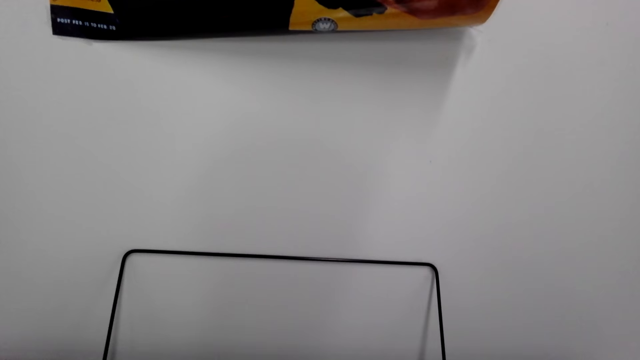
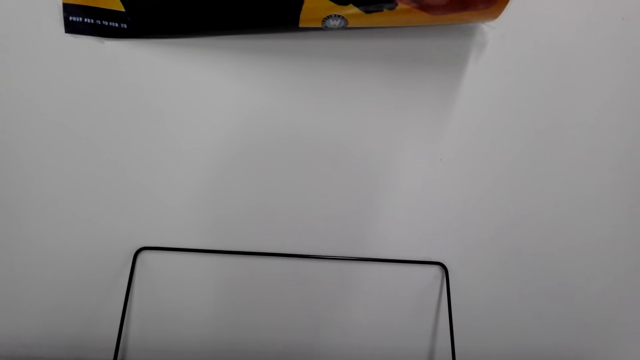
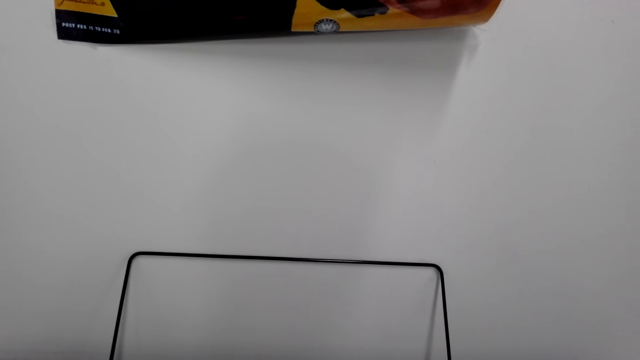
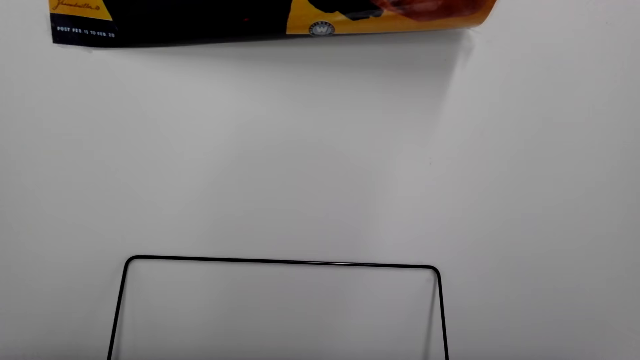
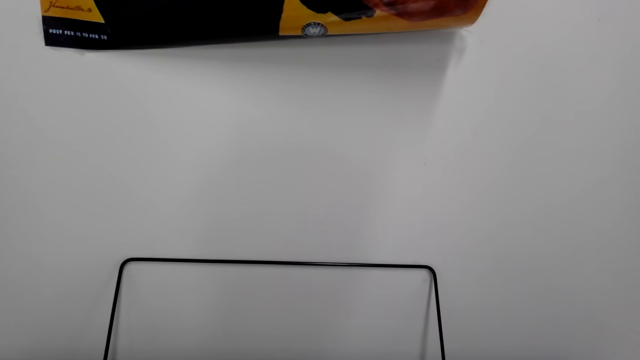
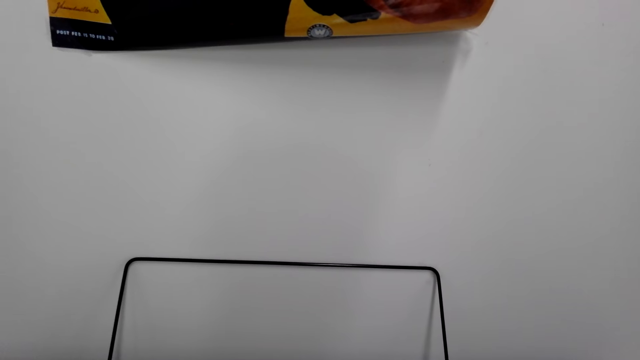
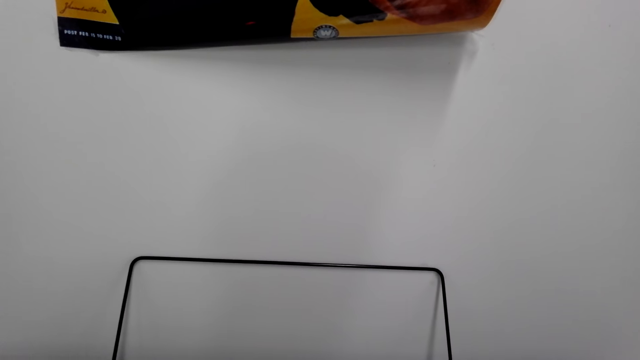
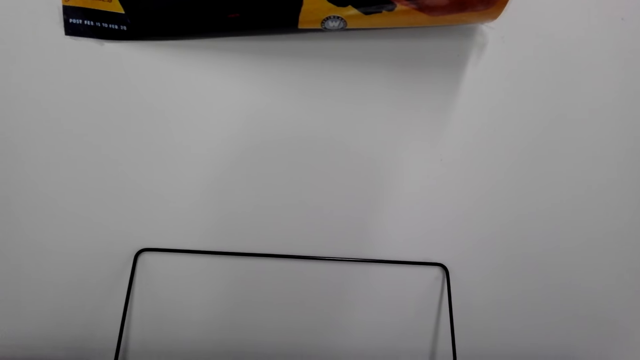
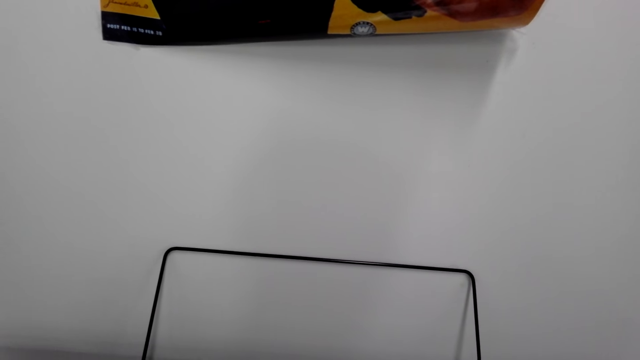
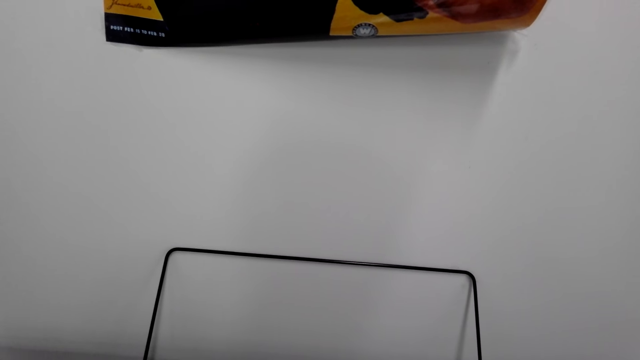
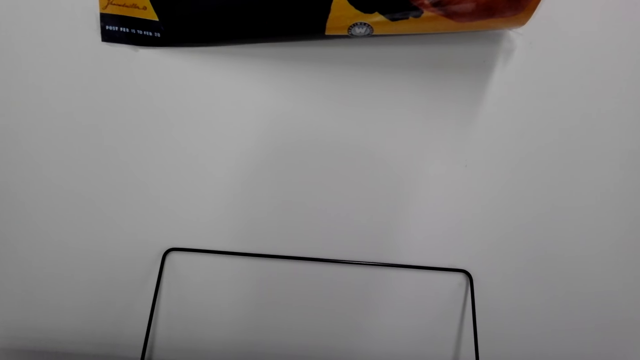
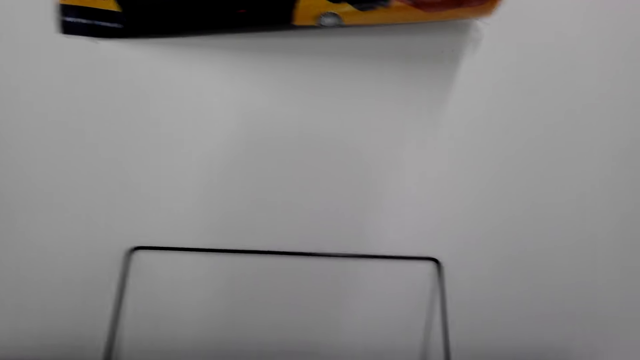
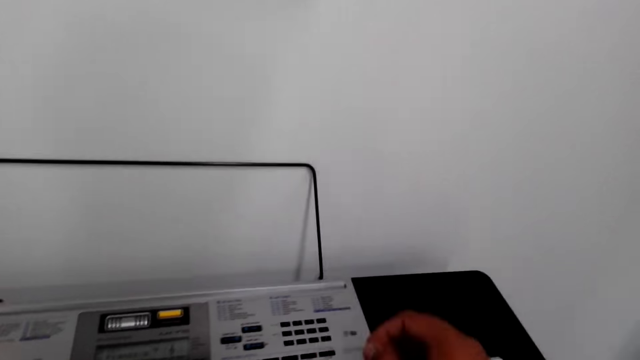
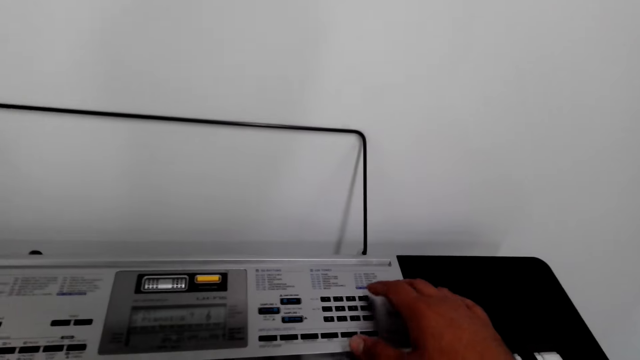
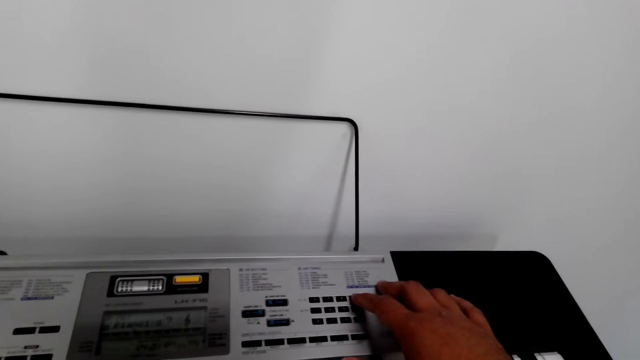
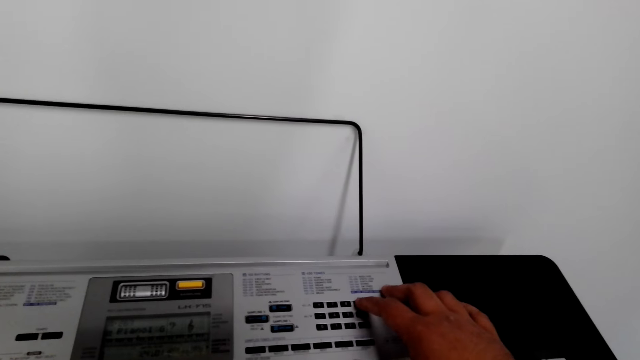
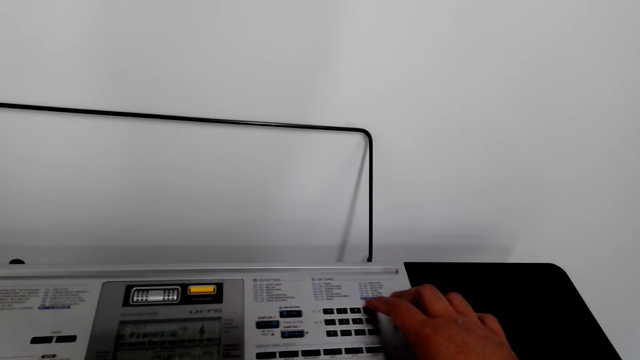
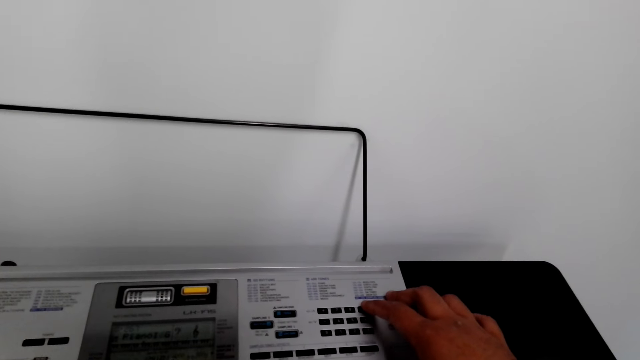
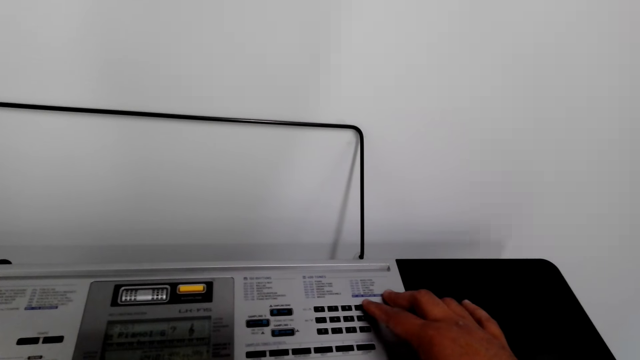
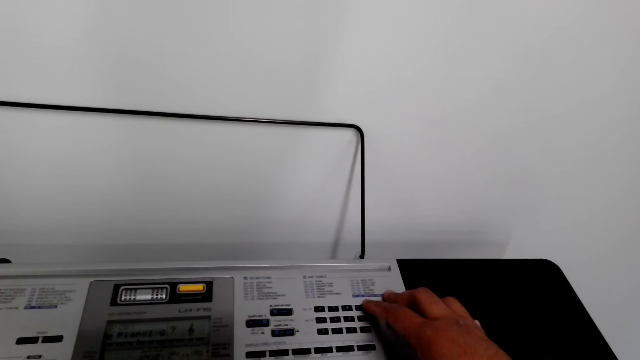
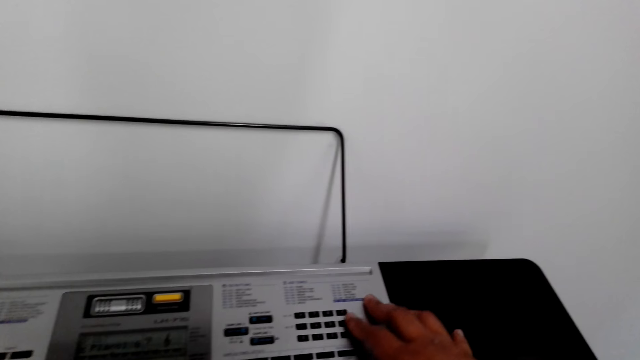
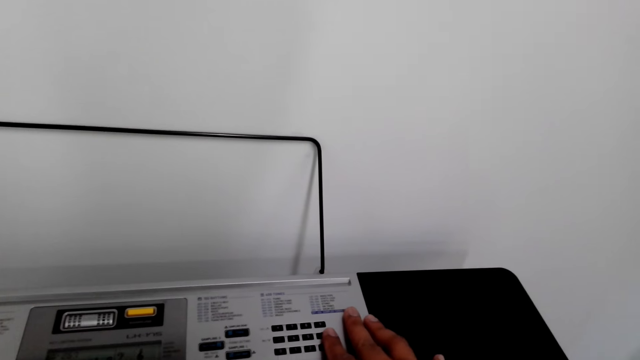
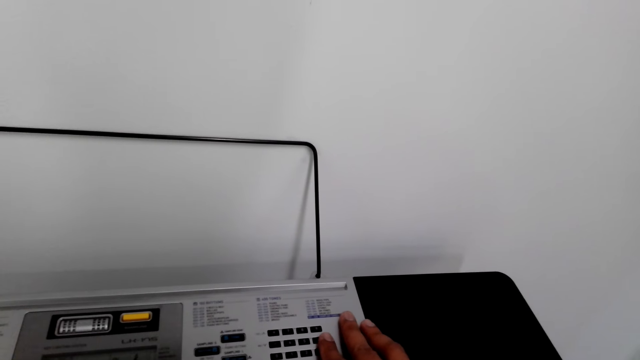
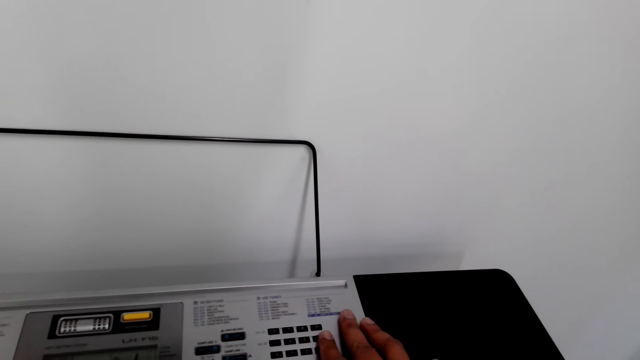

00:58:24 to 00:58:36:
The camera wearer presses the keyboard.

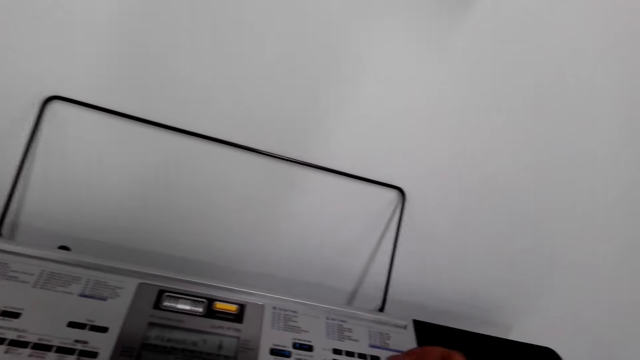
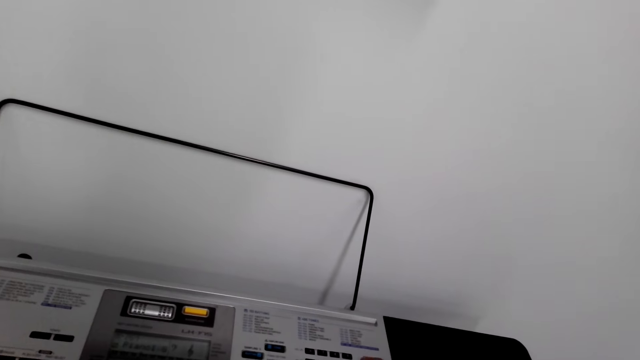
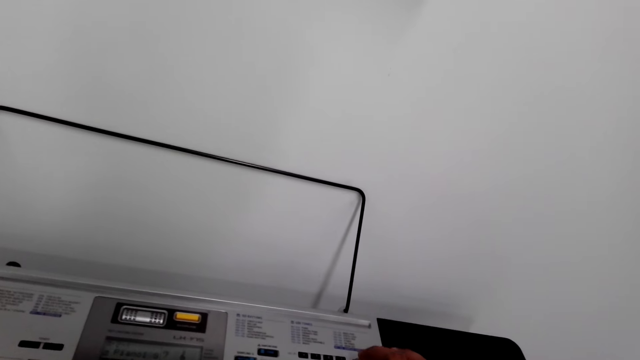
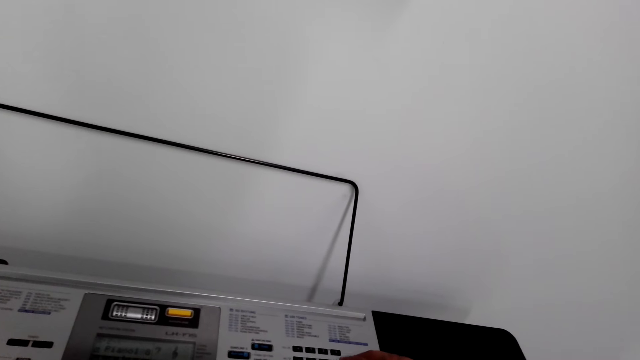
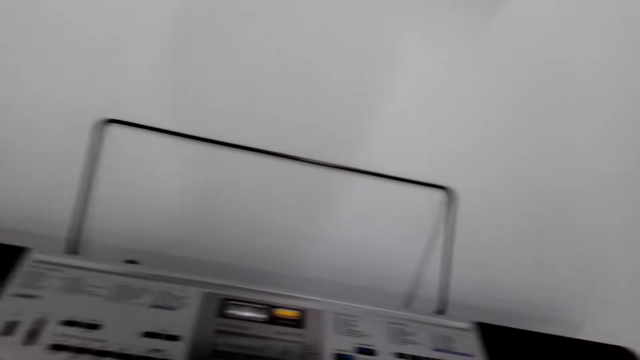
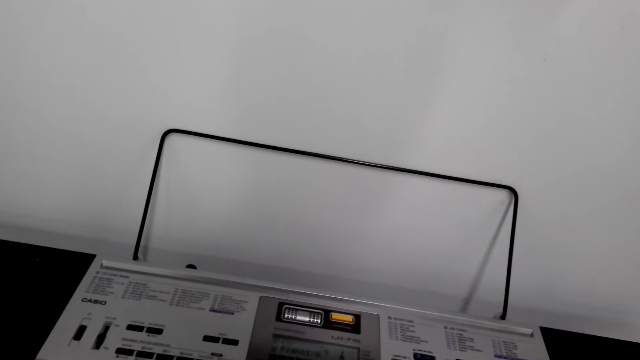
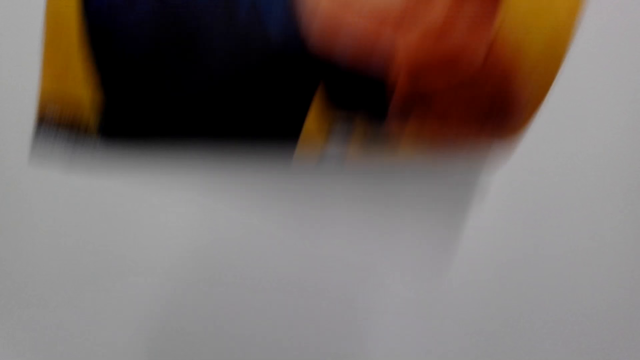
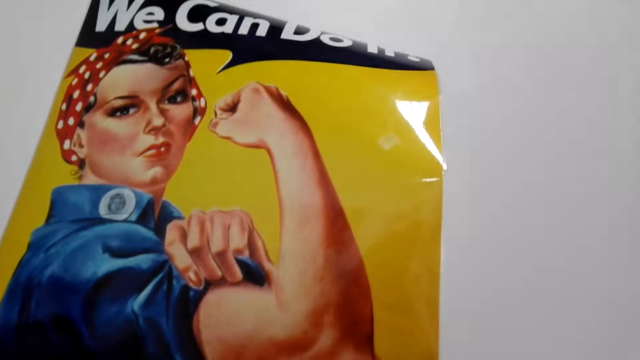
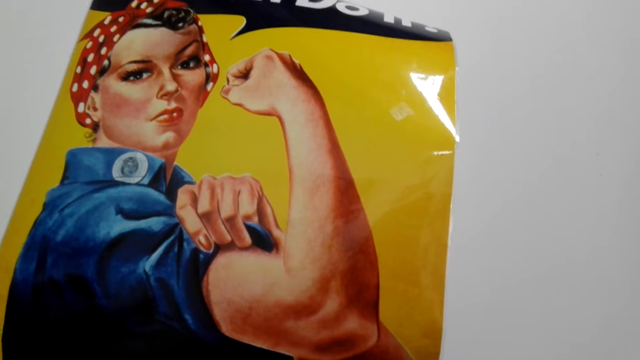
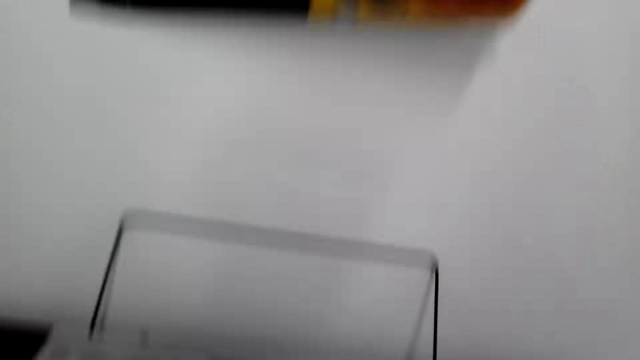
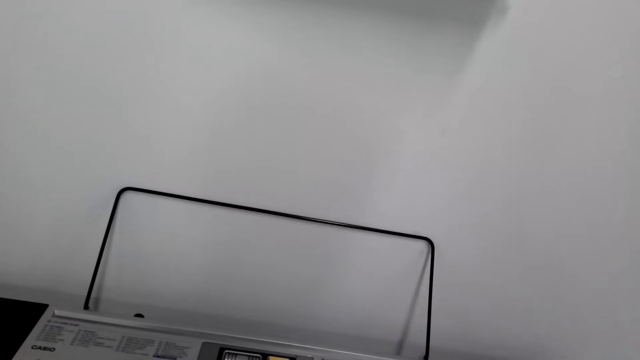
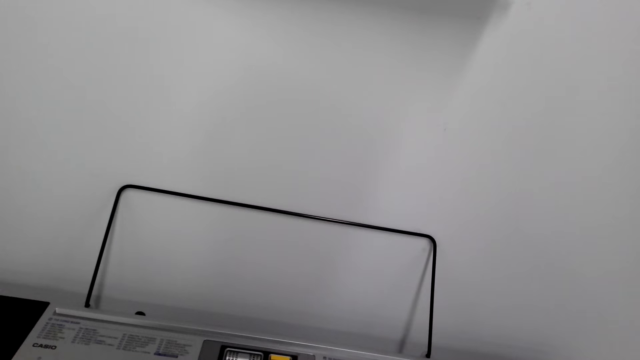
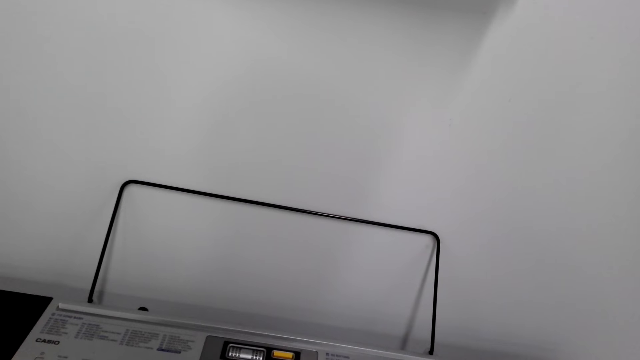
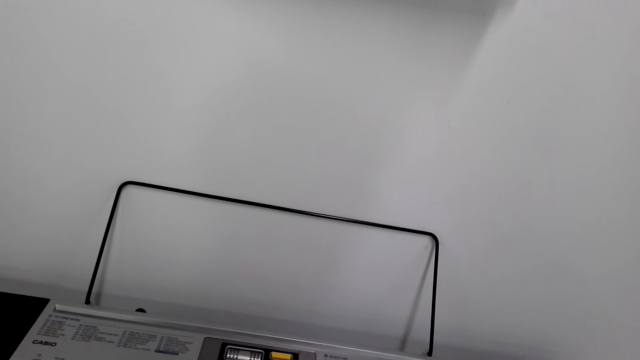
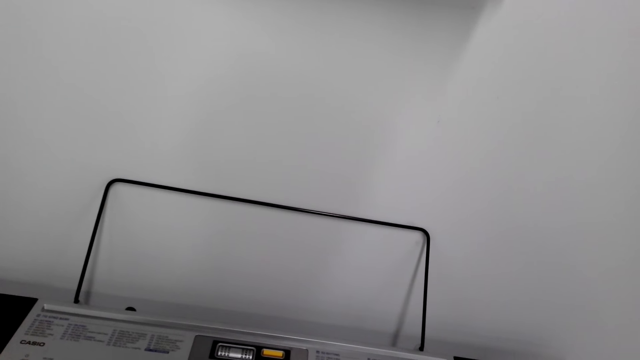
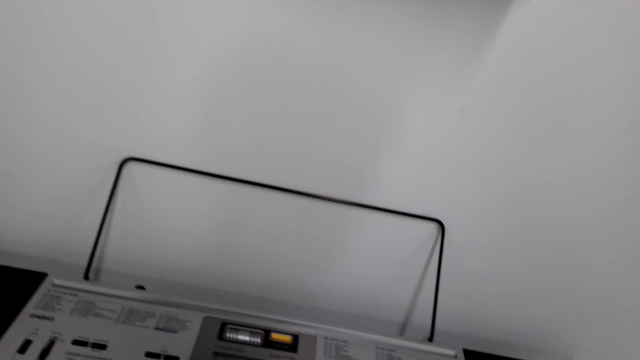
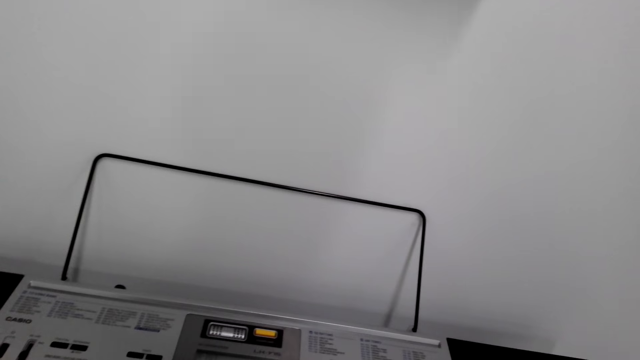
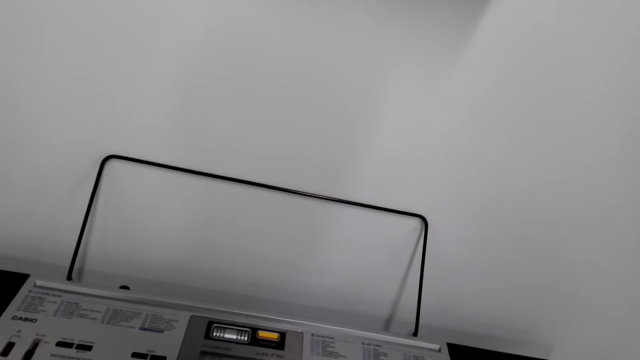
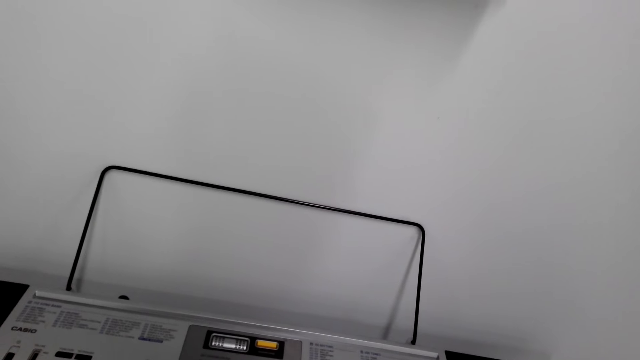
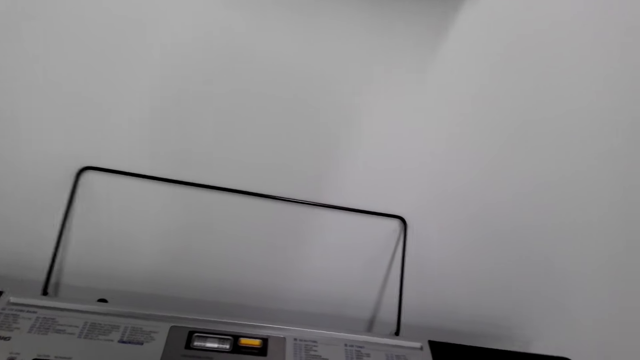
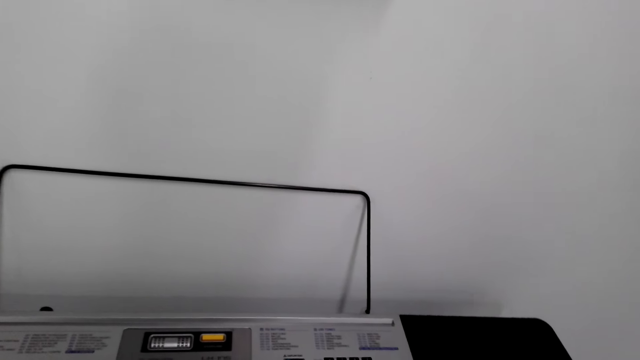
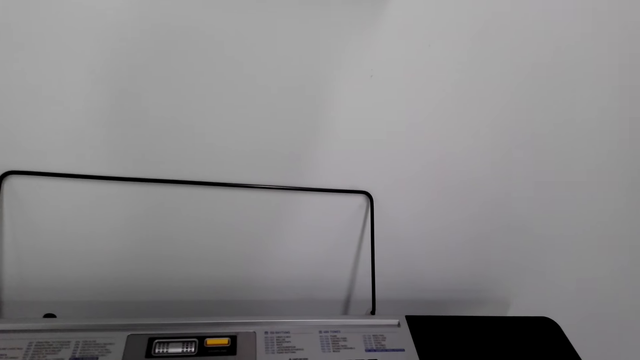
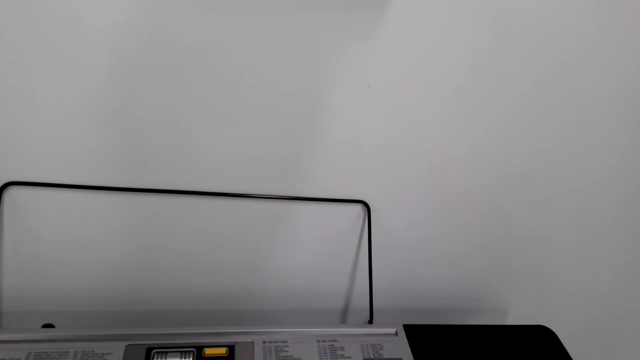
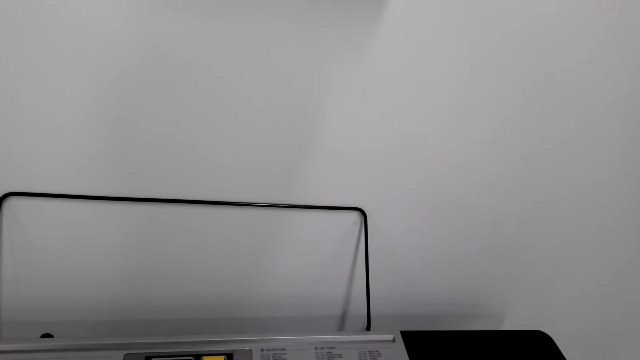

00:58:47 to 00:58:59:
The camera wearer looks around. They play the piano.
